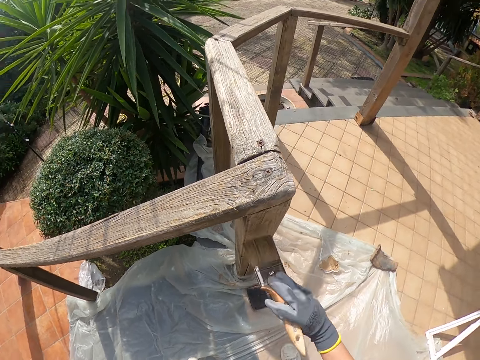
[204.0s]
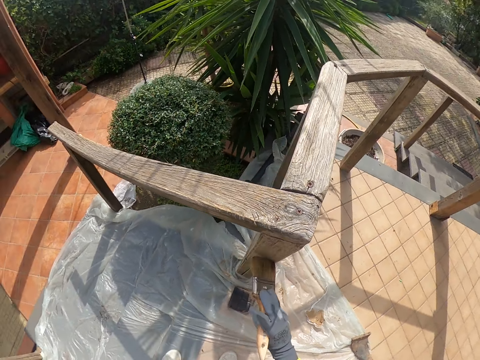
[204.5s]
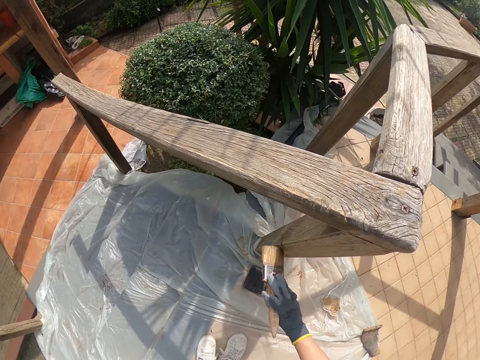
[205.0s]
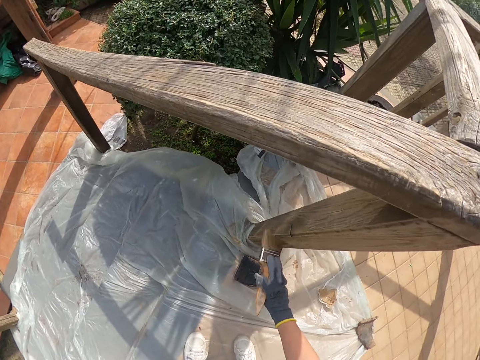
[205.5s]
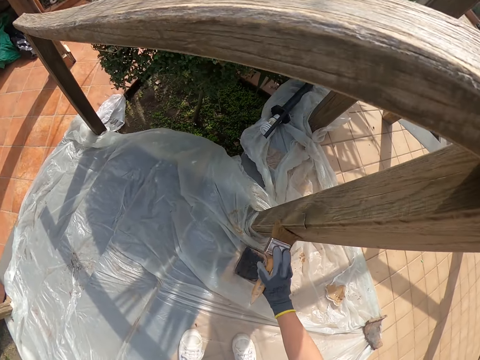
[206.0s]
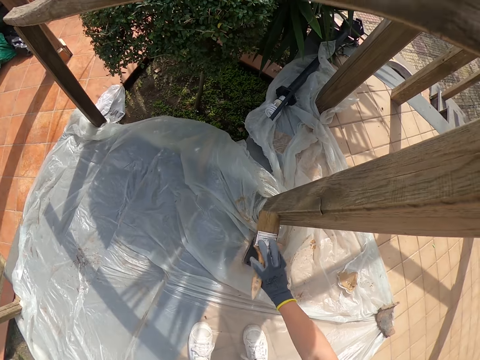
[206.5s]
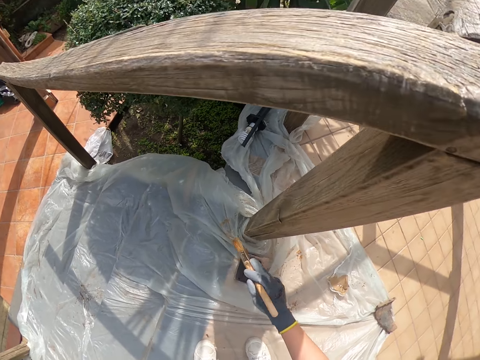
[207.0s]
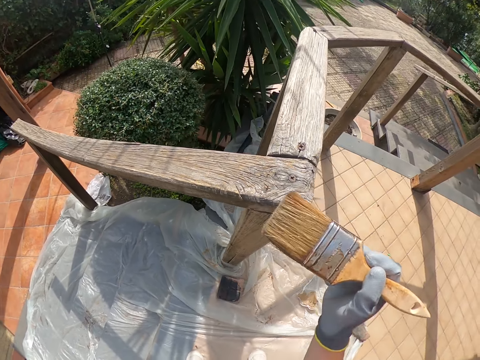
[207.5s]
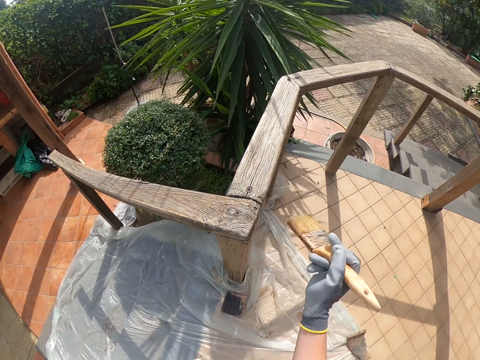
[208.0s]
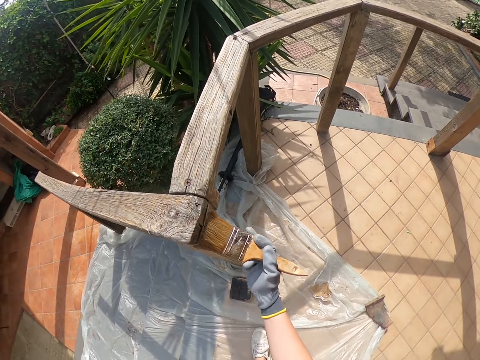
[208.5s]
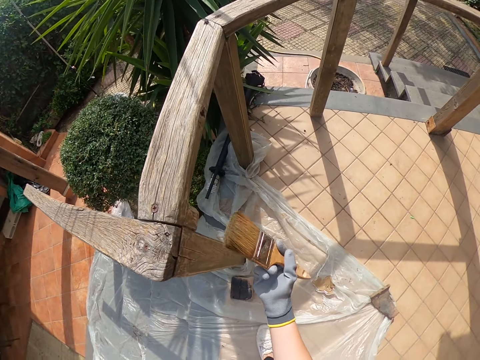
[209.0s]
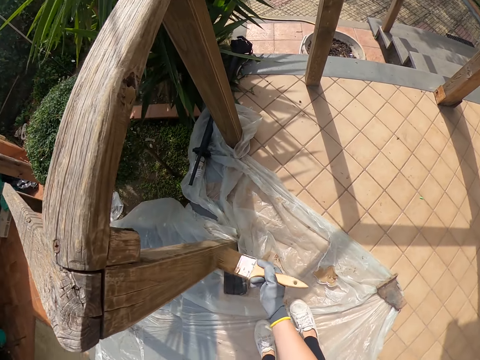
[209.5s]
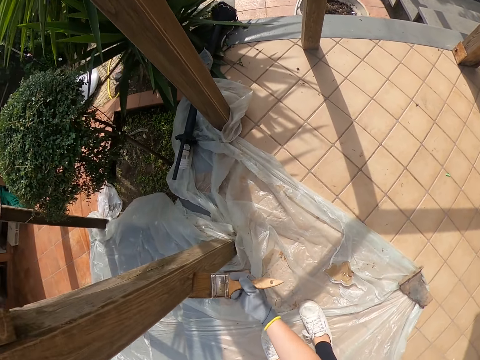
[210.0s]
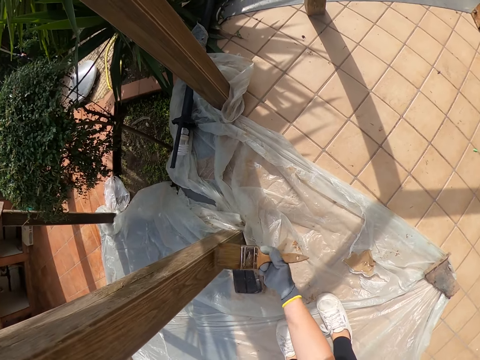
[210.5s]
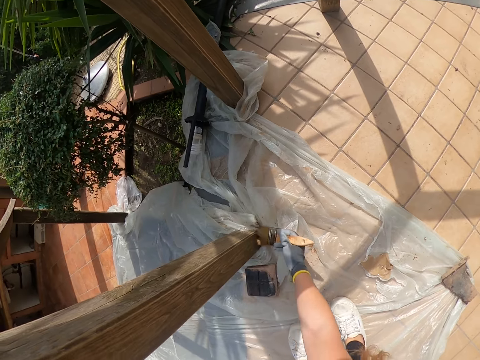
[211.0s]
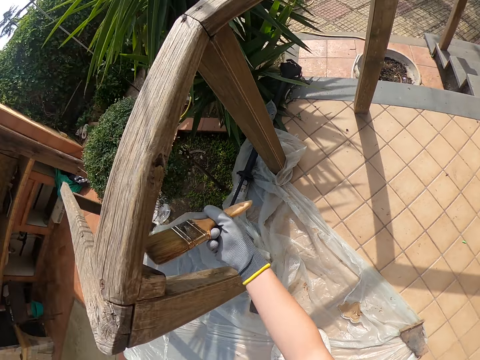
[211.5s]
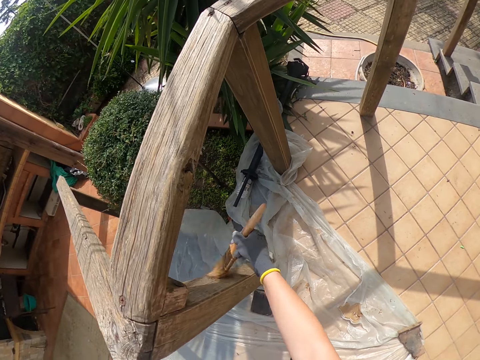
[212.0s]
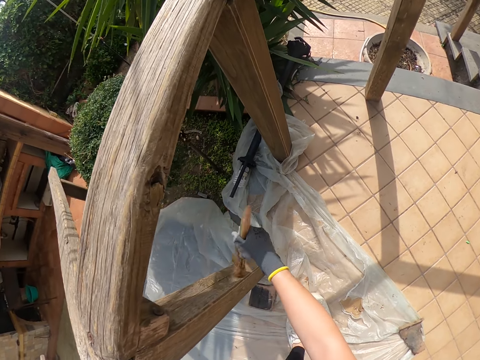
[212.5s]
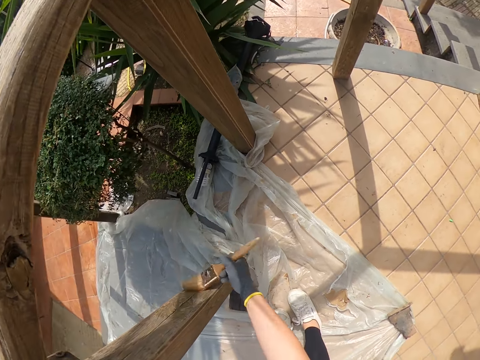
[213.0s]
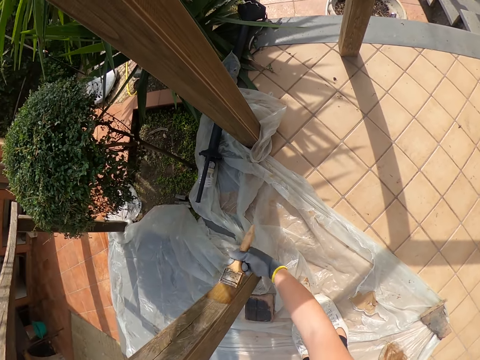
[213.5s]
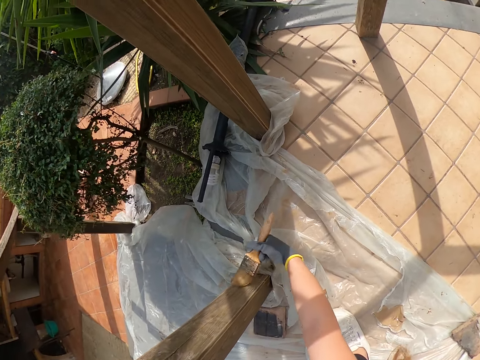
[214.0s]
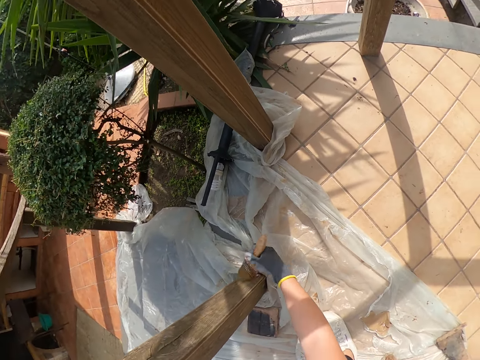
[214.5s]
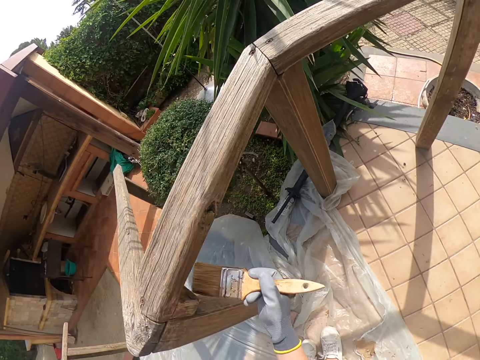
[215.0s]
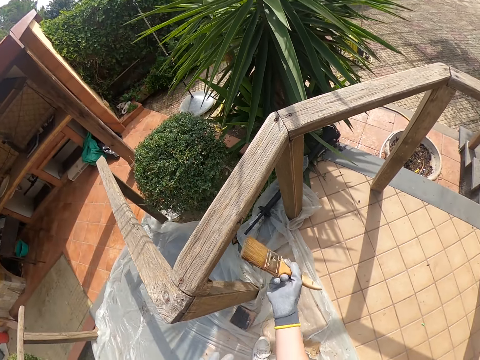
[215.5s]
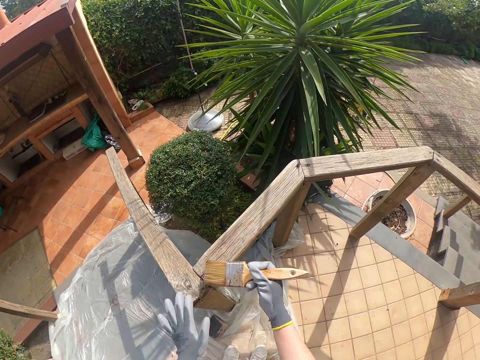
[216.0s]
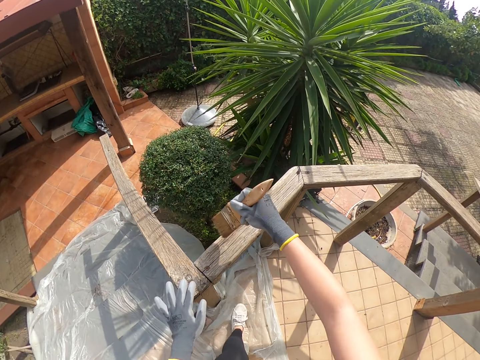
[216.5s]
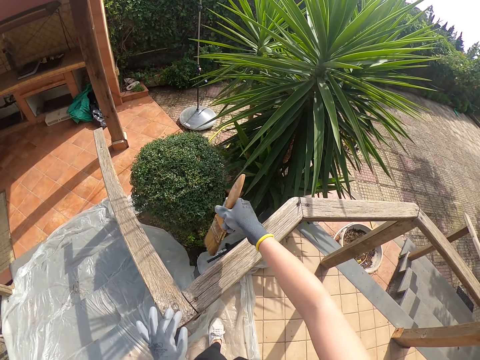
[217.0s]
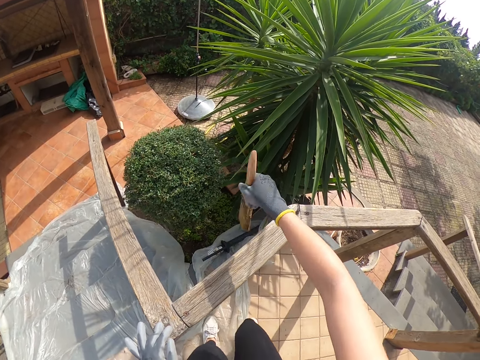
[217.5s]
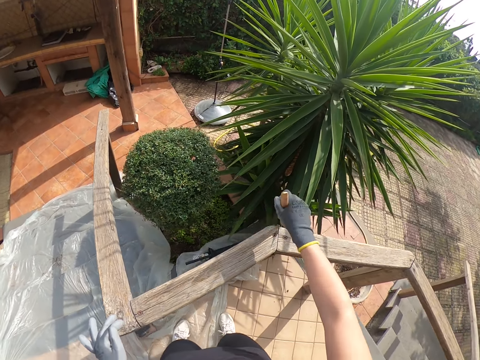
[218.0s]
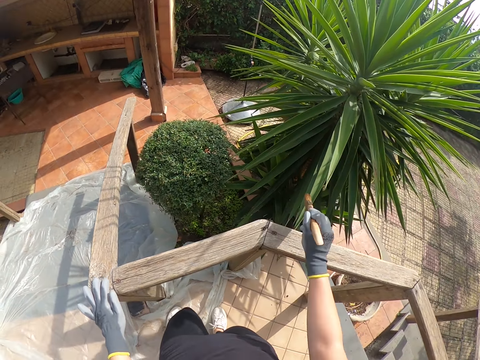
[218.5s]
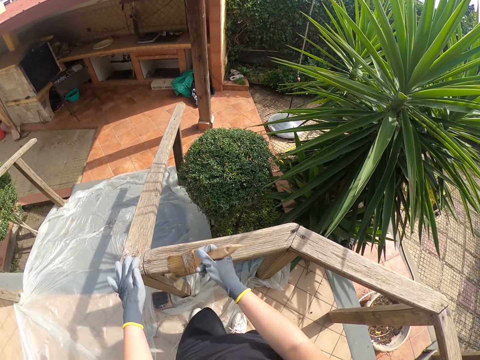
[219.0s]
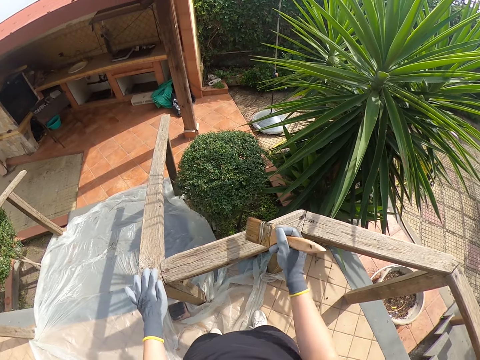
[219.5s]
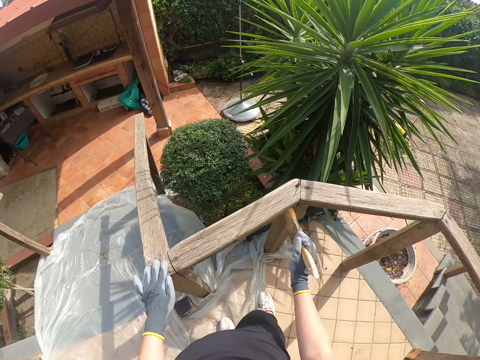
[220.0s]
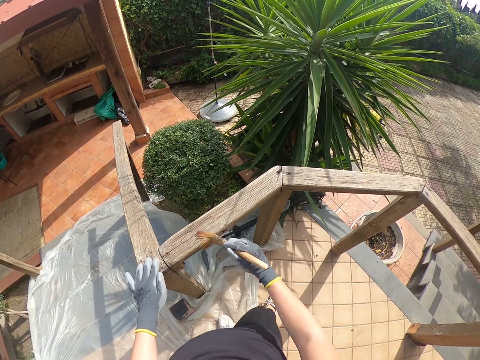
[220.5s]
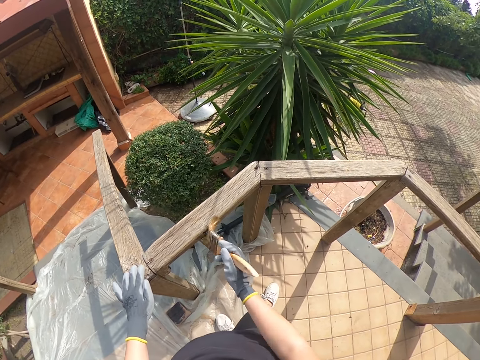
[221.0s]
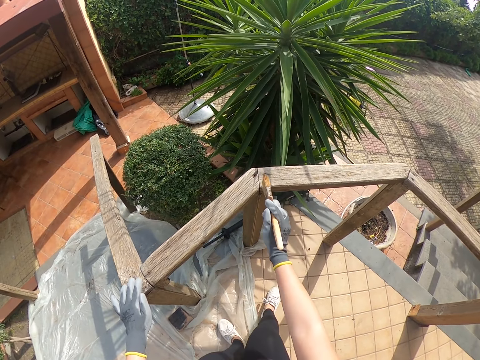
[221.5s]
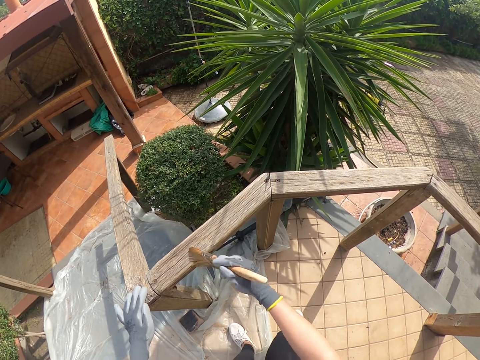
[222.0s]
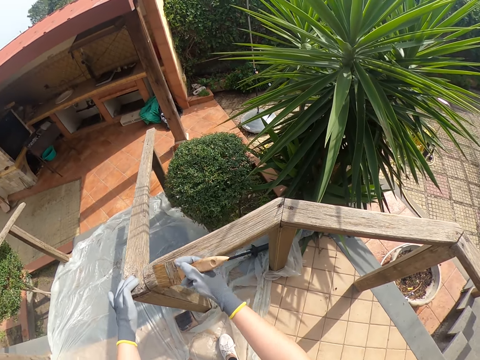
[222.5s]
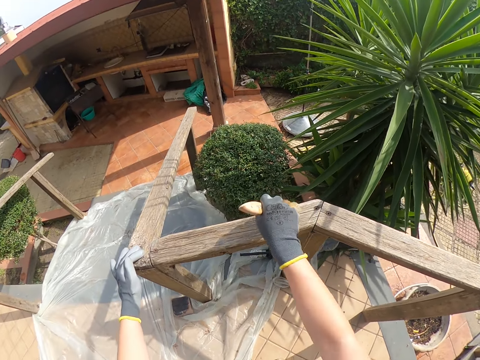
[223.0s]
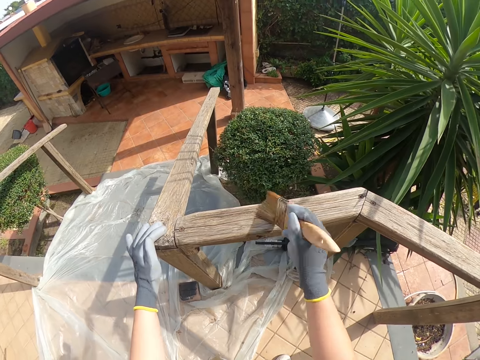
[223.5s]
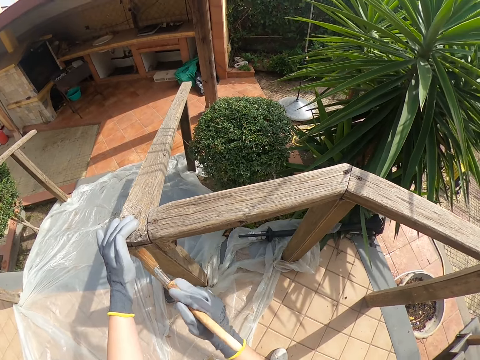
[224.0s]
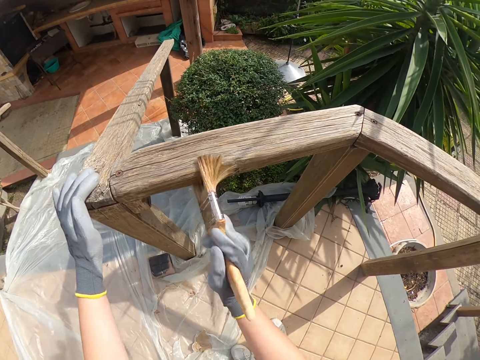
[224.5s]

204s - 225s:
The camera wearer brushes the wooden balcony rail with the paint brush in her right hand. She bends. She brushes the wooden balcony rail with the paint brush in her right hand. She places her left hand on the wooden balcony rail. She holds the wood with her left hand. She bends.

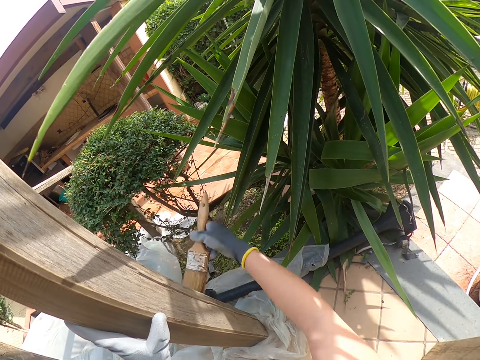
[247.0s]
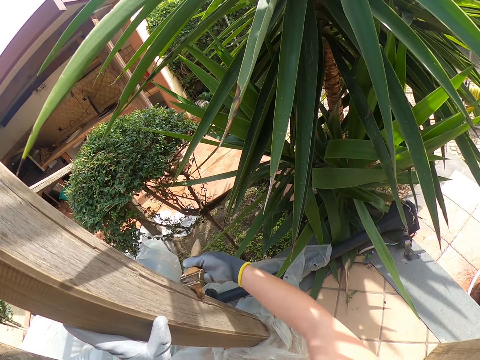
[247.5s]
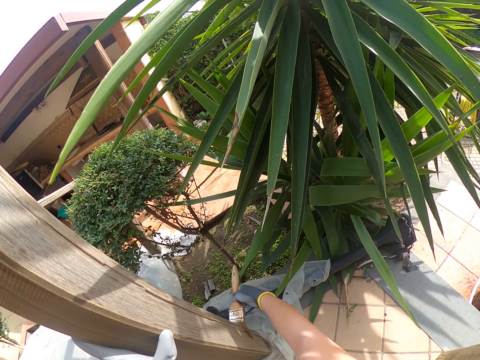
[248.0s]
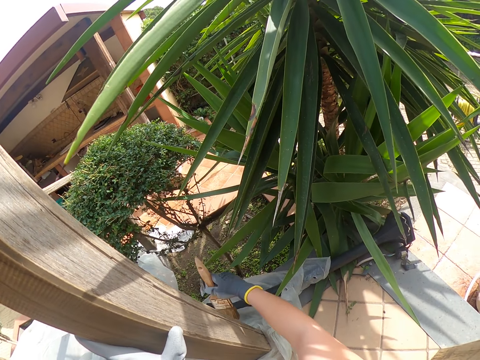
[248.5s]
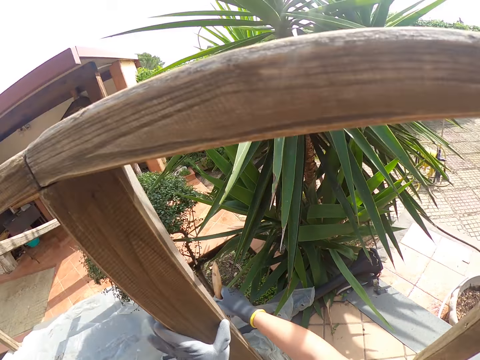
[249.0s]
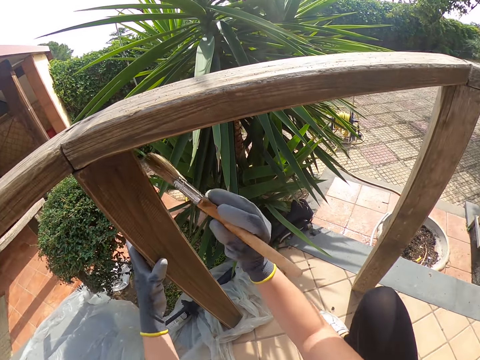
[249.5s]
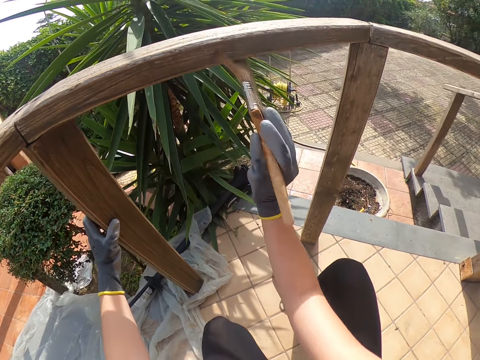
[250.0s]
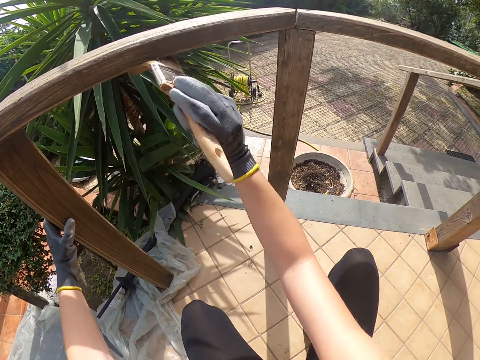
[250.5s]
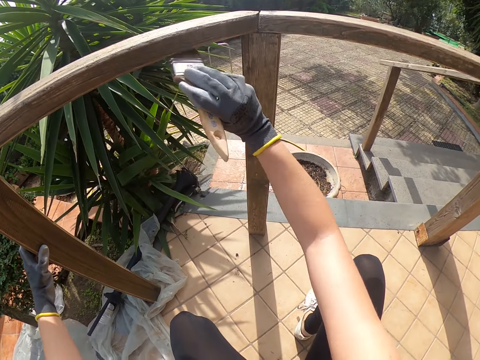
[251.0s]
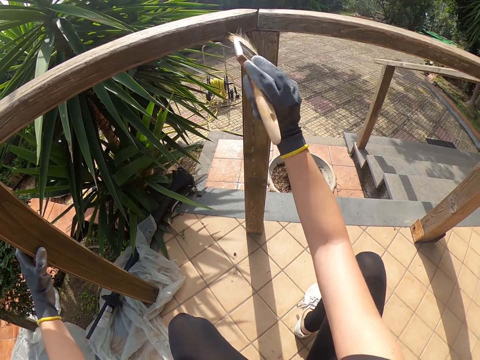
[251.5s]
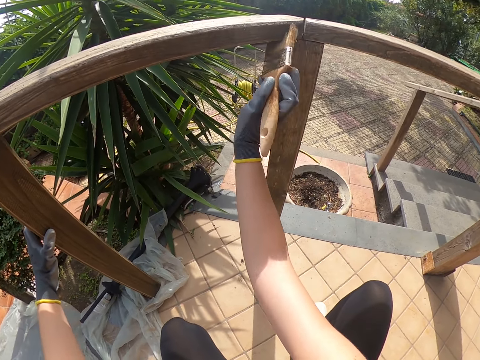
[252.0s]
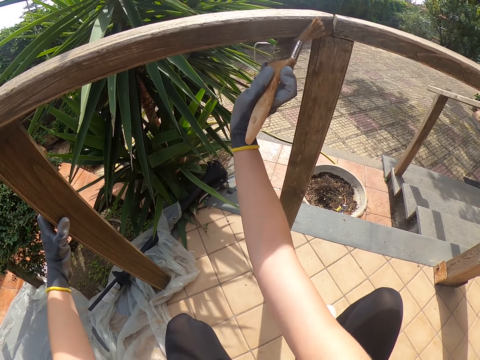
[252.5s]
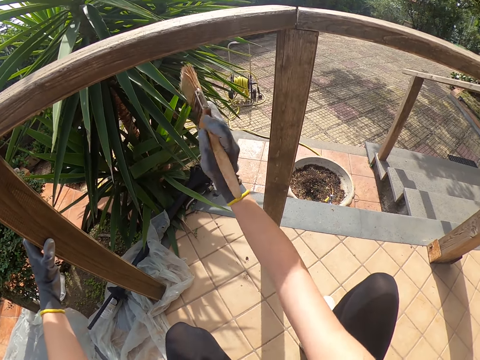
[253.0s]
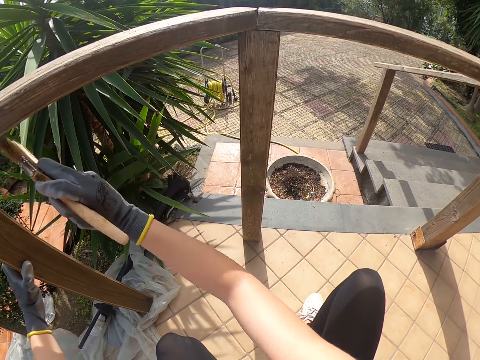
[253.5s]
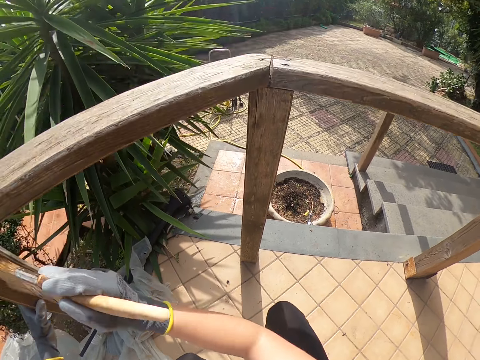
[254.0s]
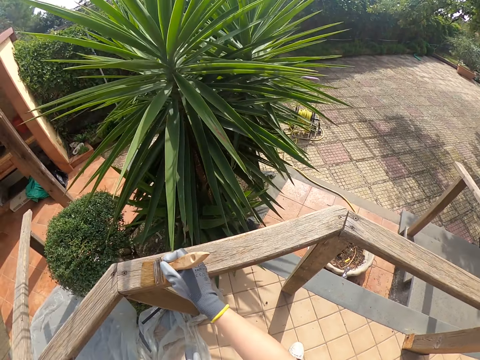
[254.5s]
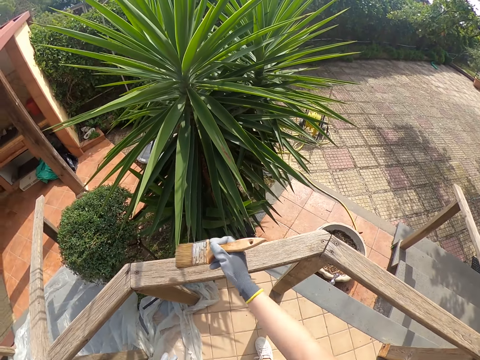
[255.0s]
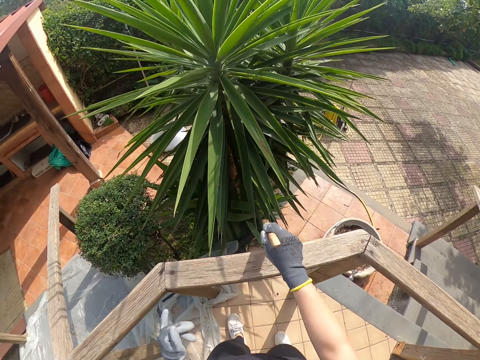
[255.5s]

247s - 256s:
The camera wearer moves her left hand on the wooden balcony rail. She stands. She brushes the wooden balcony rail with the paint brush in her right hand. She places her left hand on the wooden balcony rail.
